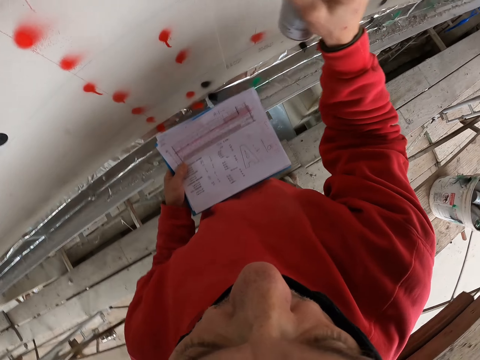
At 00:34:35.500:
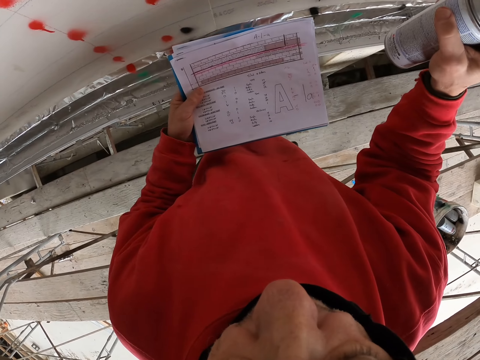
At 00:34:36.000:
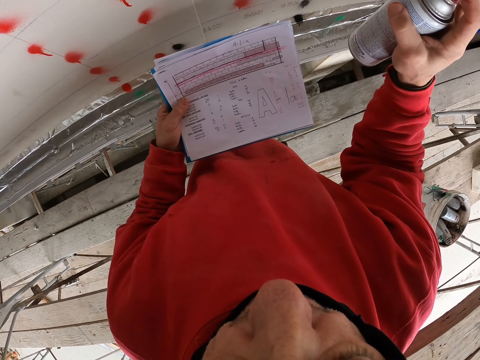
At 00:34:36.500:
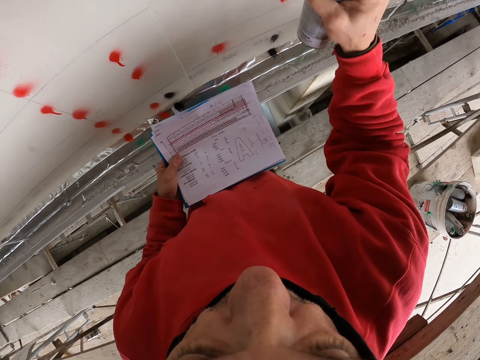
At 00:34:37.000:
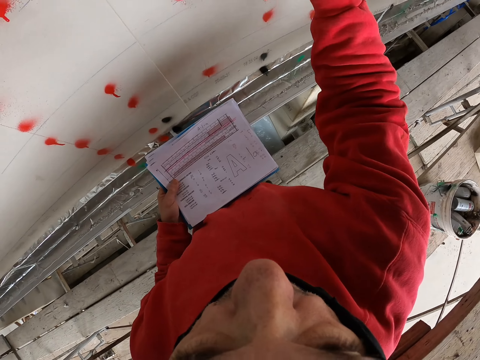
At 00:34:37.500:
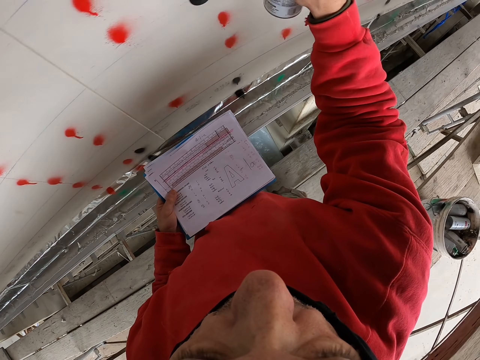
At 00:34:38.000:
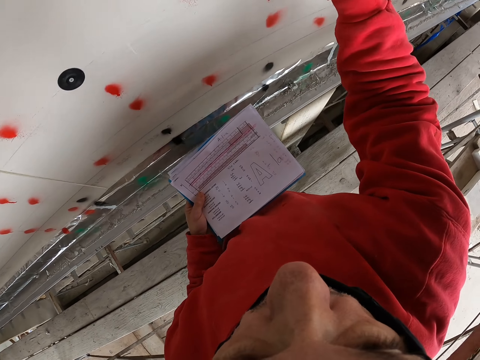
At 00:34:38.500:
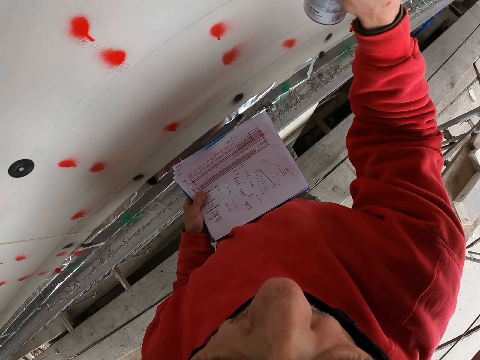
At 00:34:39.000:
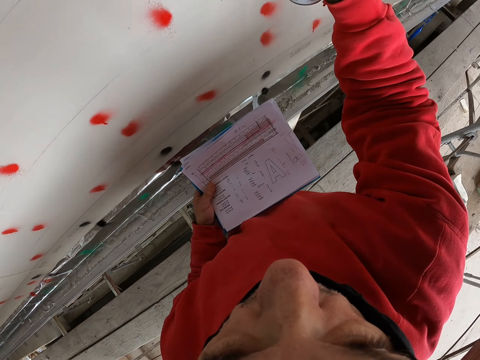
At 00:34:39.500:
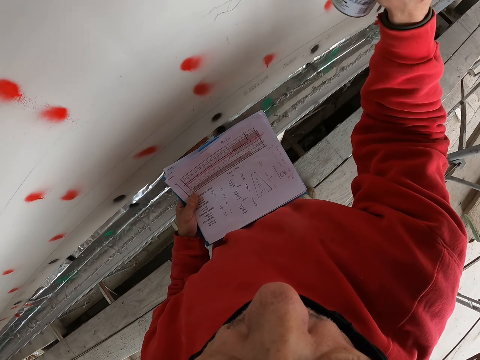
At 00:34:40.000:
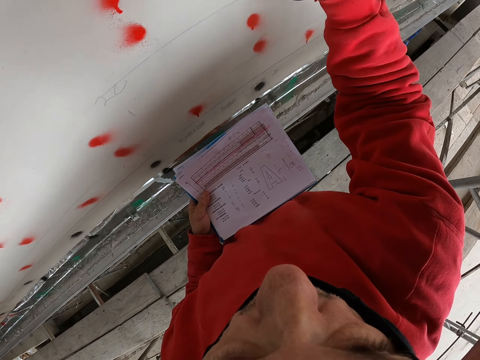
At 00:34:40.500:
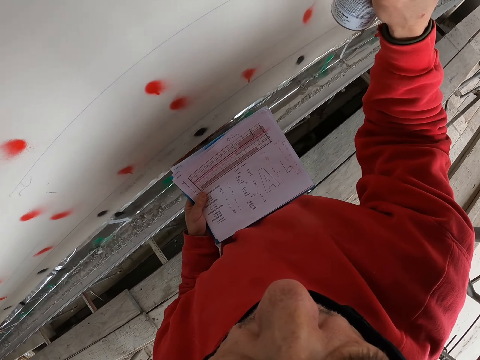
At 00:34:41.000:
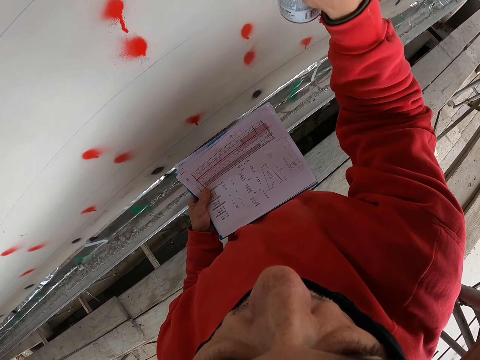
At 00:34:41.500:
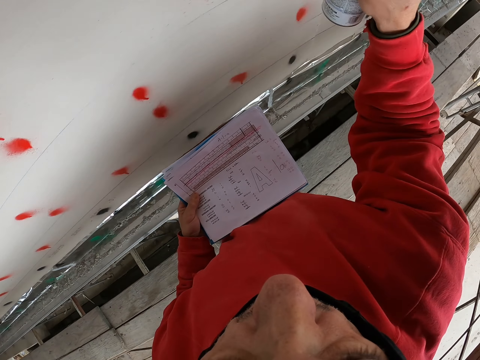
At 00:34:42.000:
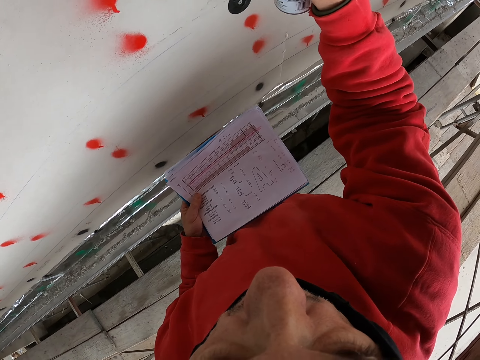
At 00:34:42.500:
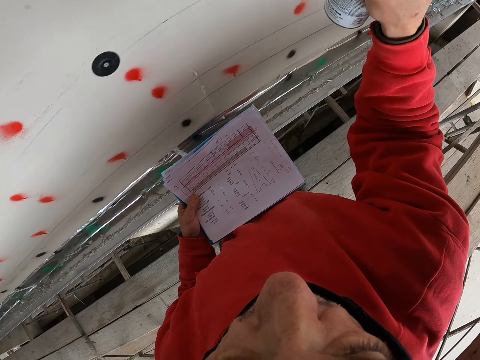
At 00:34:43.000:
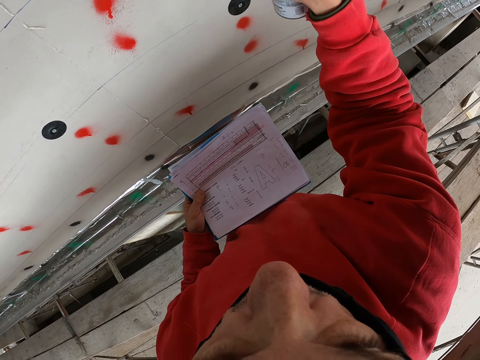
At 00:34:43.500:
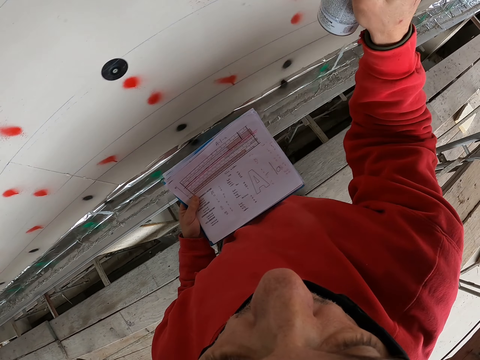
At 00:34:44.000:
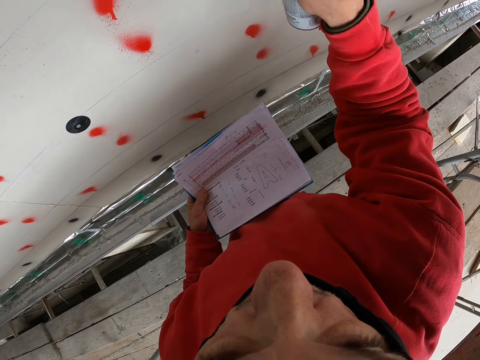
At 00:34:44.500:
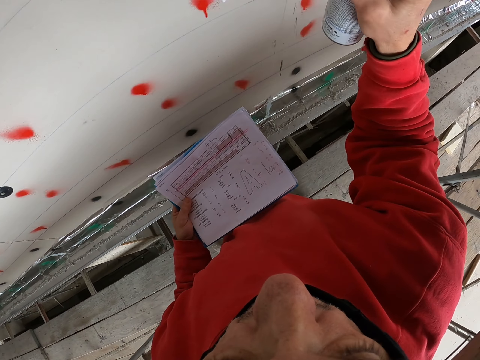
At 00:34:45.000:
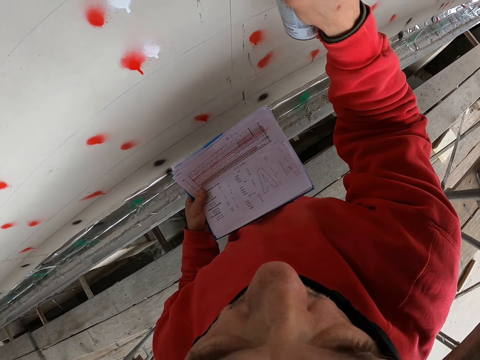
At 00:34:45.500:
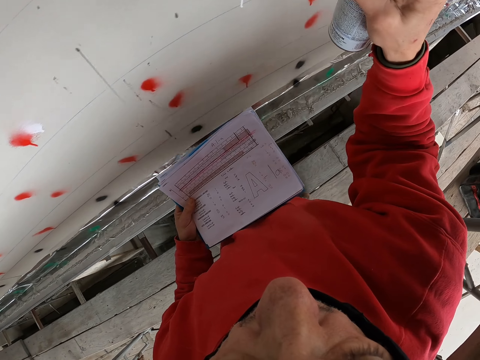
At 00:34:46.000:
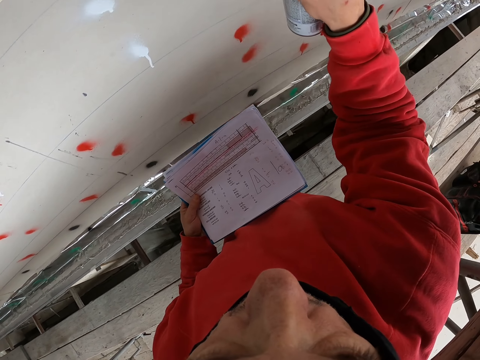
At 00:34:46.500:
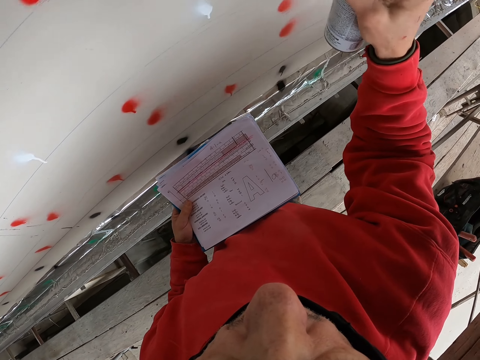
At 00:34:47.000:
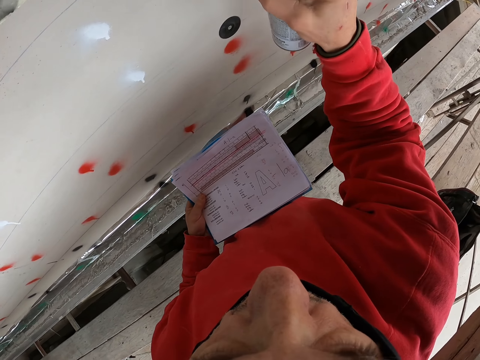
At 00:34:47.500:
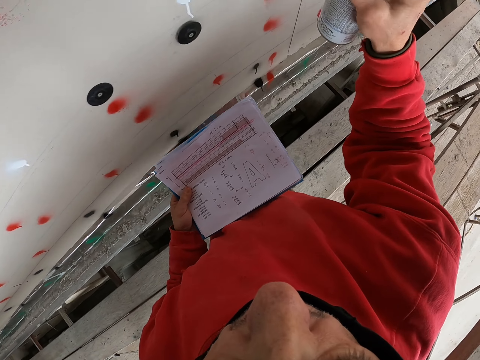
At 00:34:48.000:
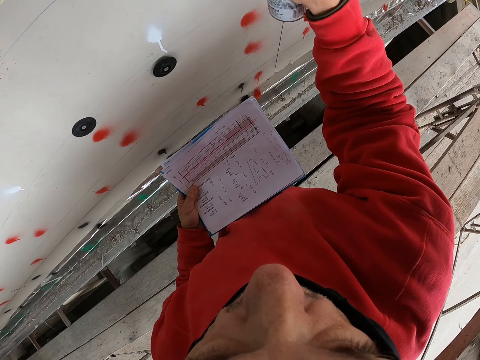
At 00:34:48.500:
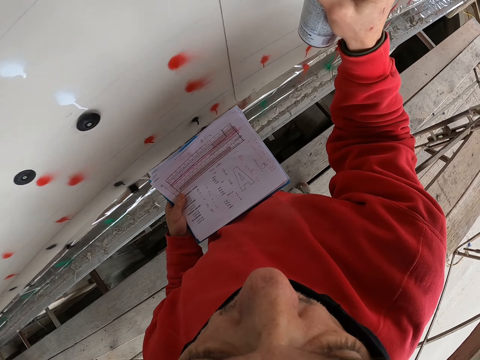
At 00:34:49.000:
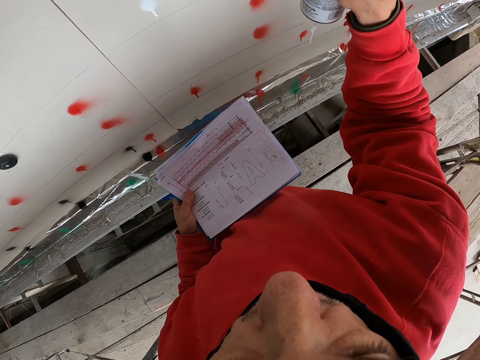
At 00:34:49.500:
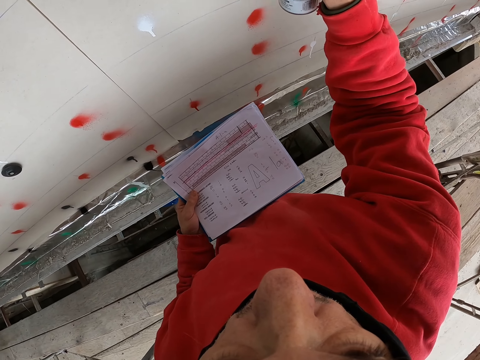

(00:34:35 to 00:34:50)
The camera wearer sprays on the wall.

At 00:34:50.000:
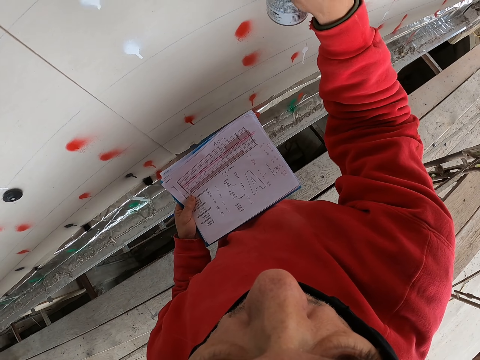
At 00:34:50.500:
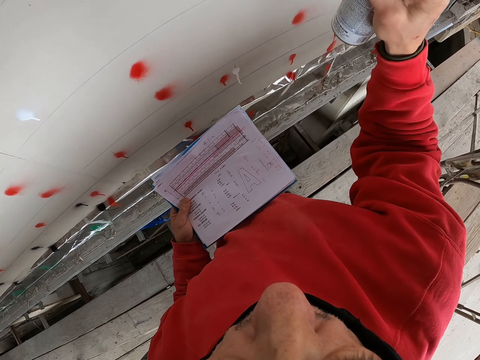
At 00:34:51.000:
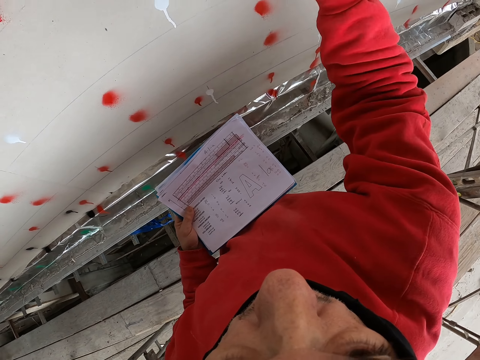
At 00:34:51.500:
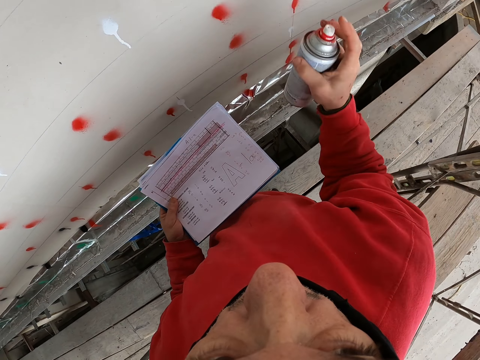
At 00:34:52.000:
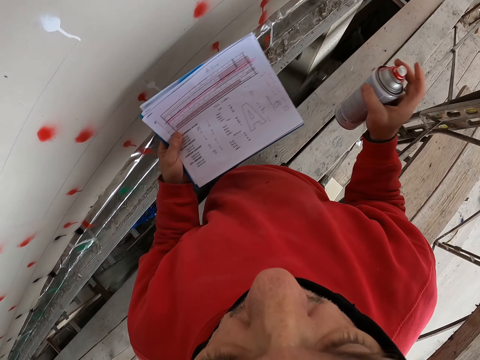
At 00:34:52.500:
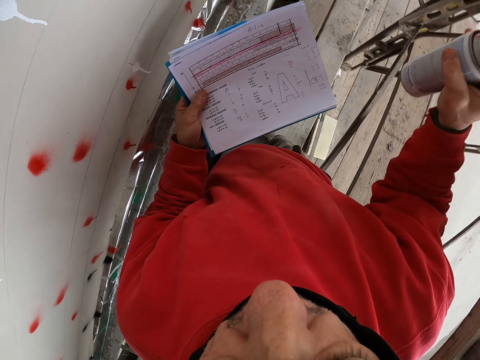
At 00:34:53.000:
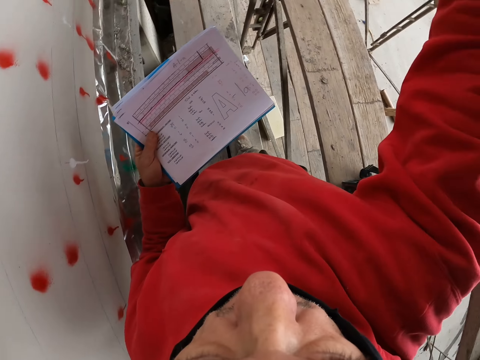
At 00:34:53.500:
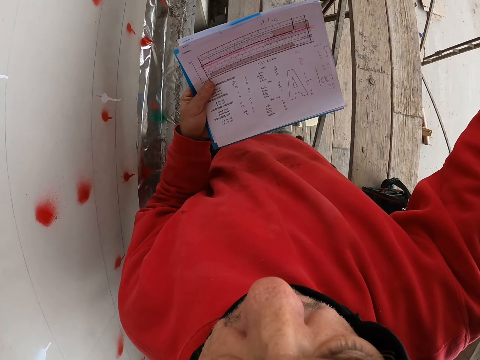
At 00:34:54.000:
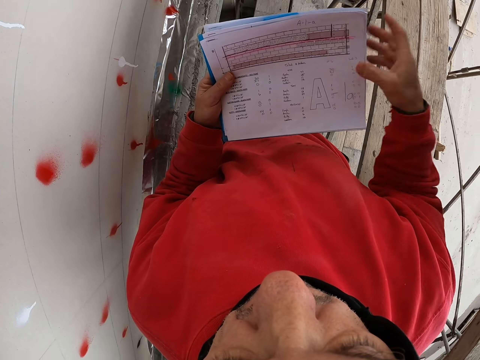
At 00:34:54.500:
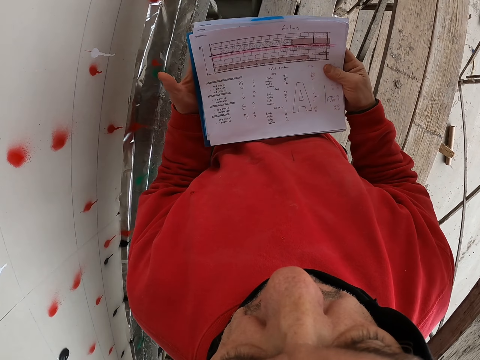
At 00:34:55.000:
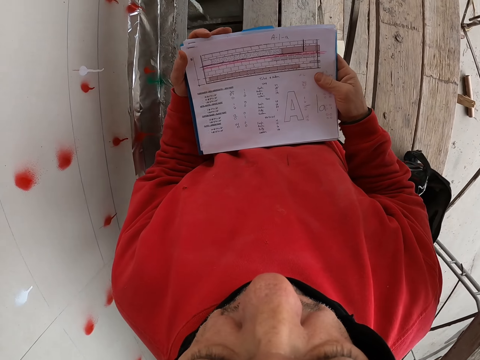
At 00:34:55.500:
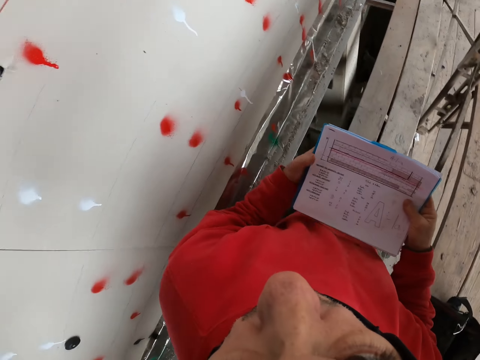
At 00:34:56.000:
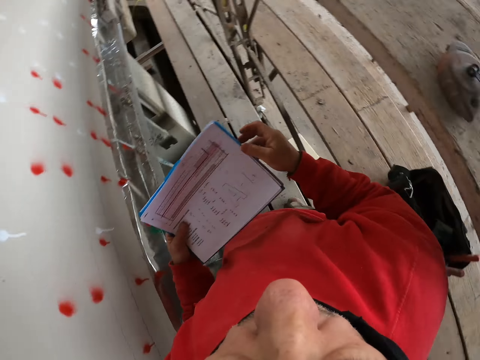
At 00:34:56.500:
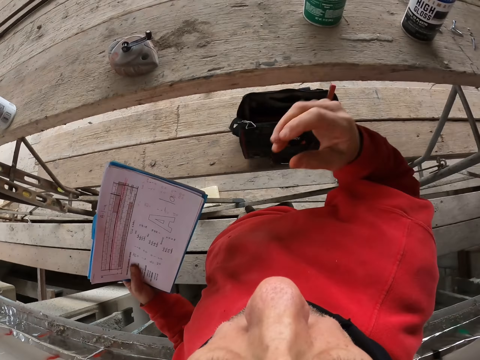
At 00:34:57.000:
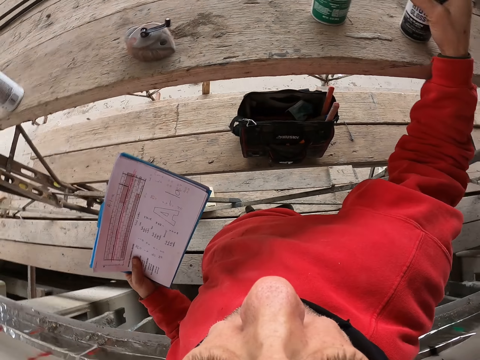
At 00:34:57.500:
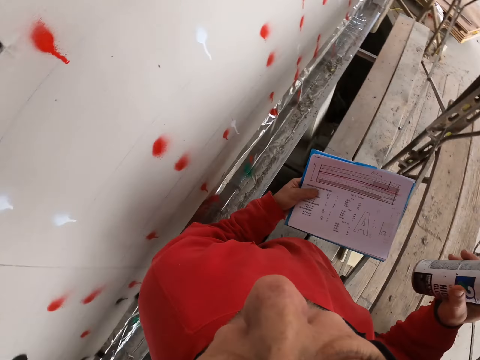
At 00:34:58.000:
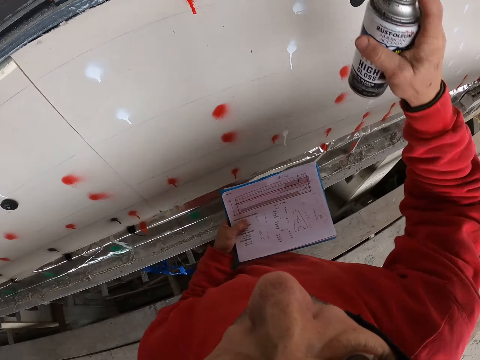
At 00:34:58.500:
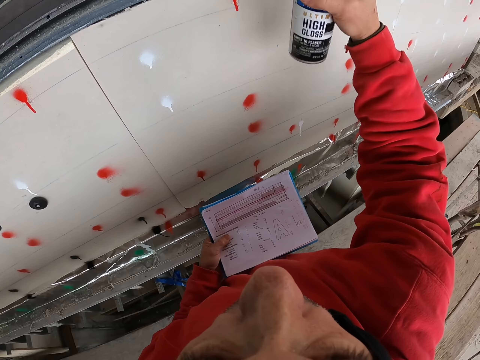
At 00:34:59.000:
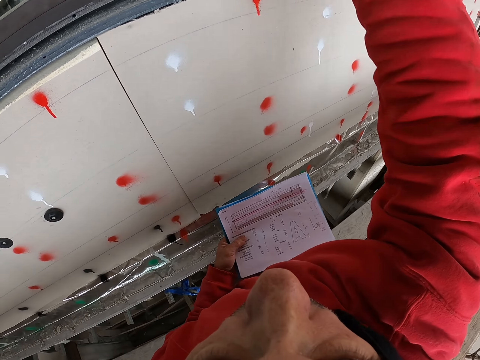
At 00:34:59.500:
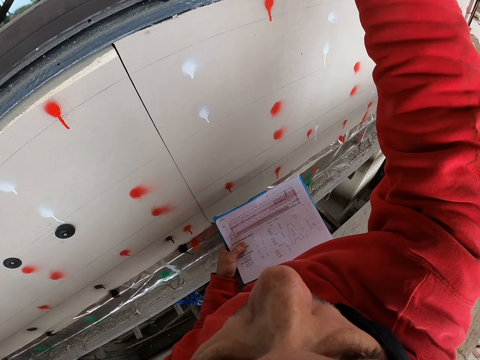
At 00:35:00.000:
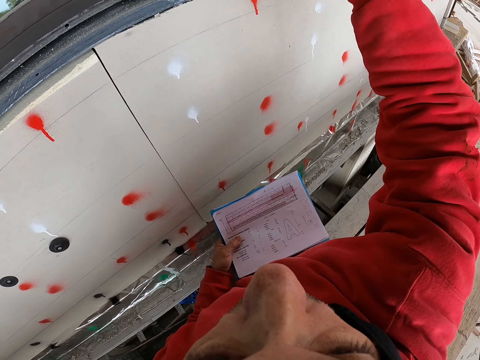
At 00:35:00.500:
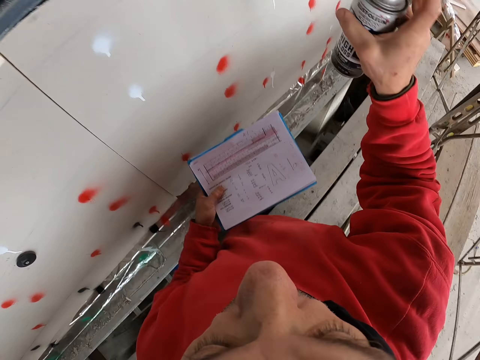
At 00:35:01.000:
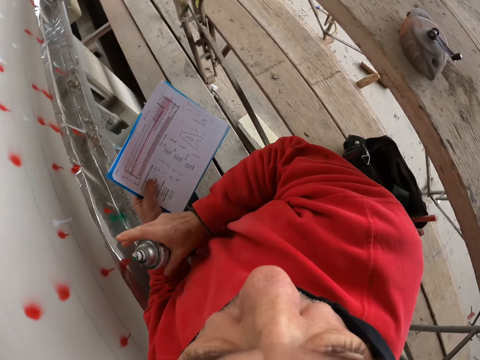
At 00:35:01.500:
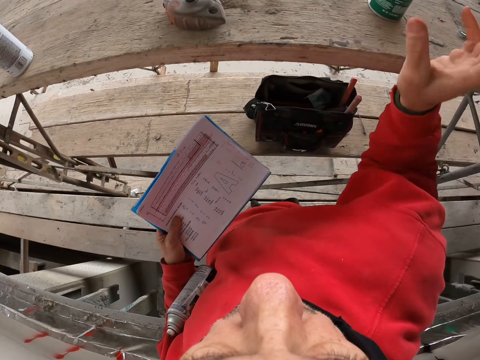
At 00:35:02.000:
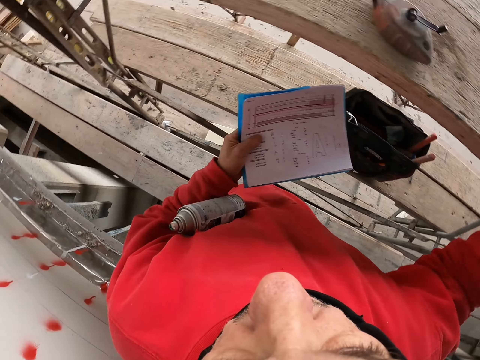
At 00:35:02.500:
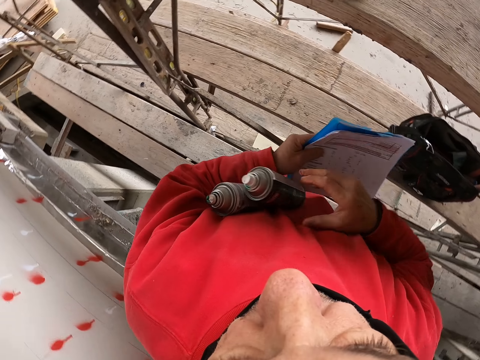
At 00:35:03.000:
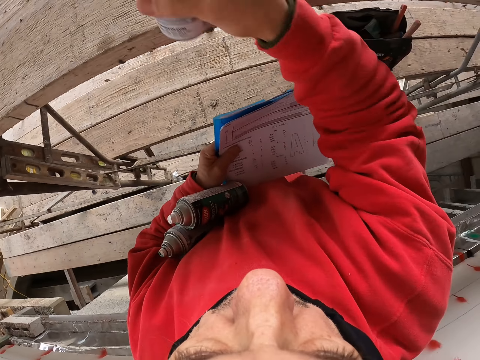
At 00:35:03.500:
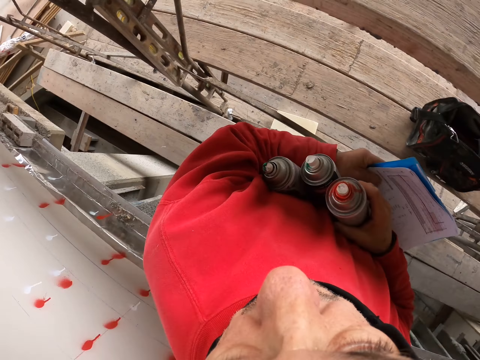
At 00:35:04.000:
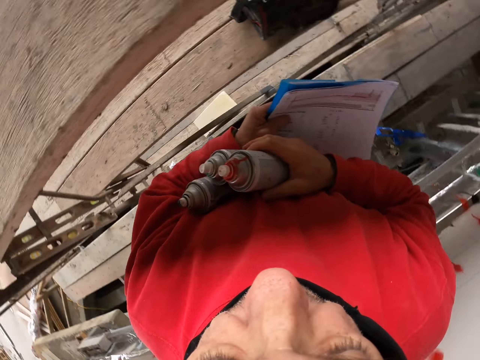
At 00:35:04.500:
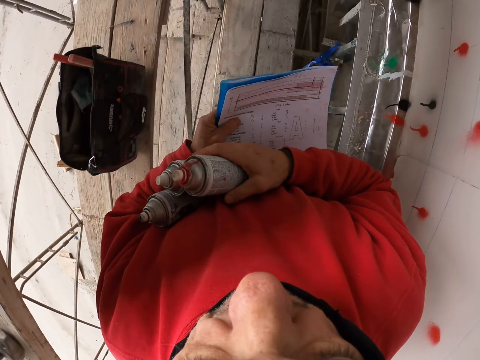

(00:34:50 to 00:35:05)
The camera wearer puts down the spray bottle. They take the spray bottle. They look at the piece of paper. They take the spray bottle. They put the spray bottle in the other hand.
